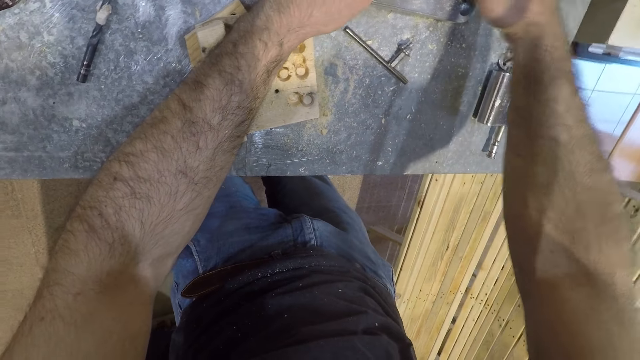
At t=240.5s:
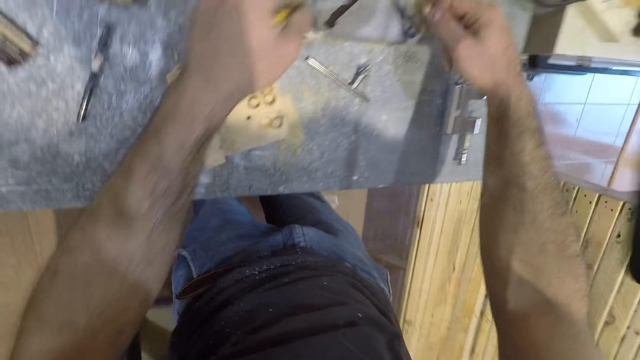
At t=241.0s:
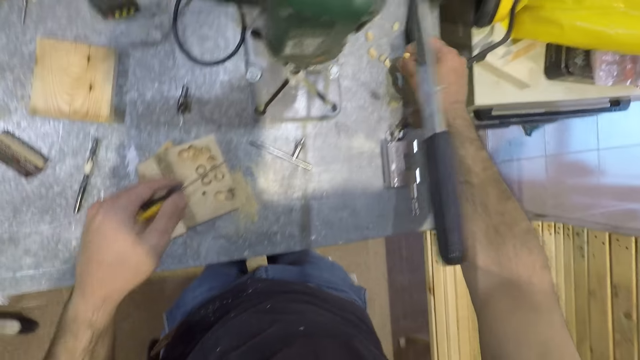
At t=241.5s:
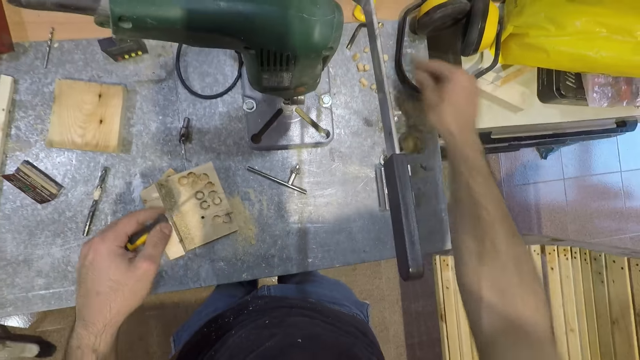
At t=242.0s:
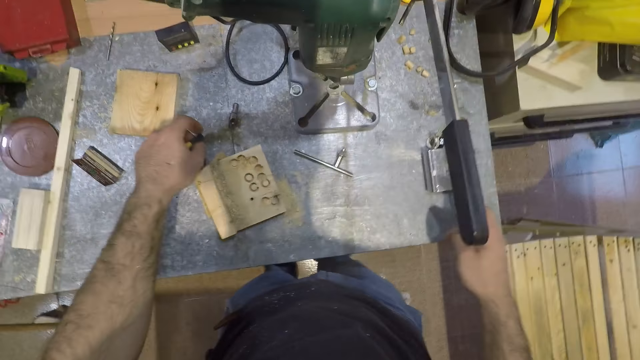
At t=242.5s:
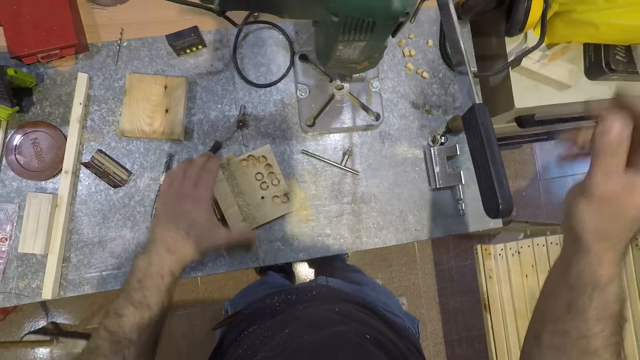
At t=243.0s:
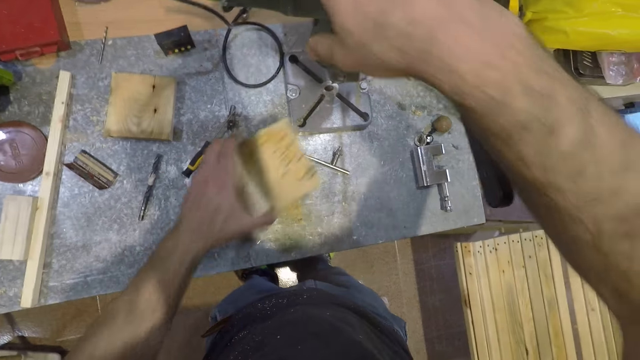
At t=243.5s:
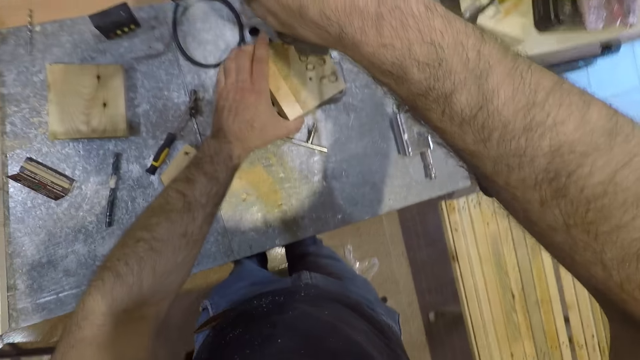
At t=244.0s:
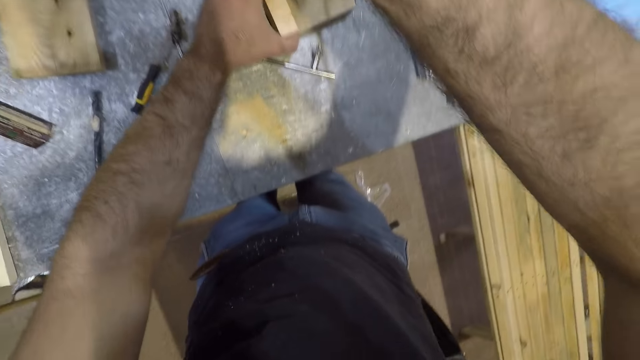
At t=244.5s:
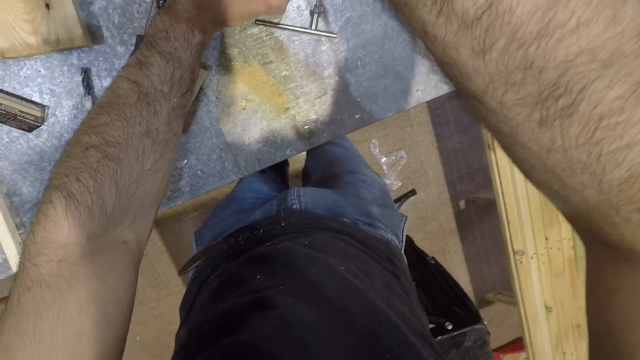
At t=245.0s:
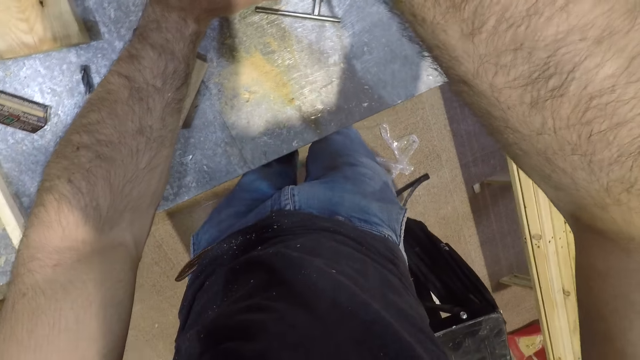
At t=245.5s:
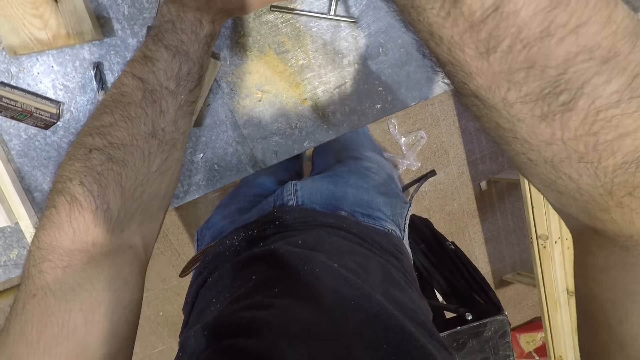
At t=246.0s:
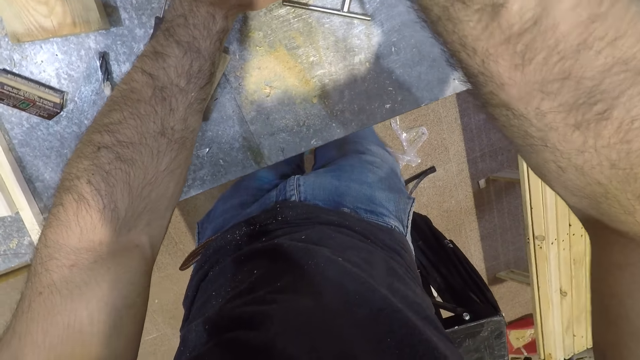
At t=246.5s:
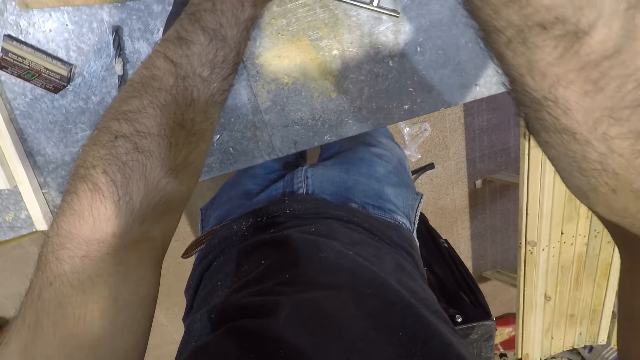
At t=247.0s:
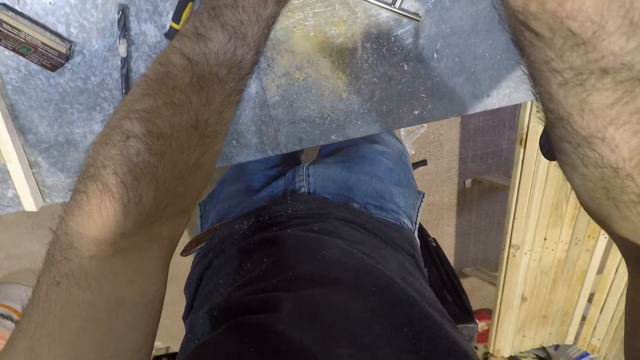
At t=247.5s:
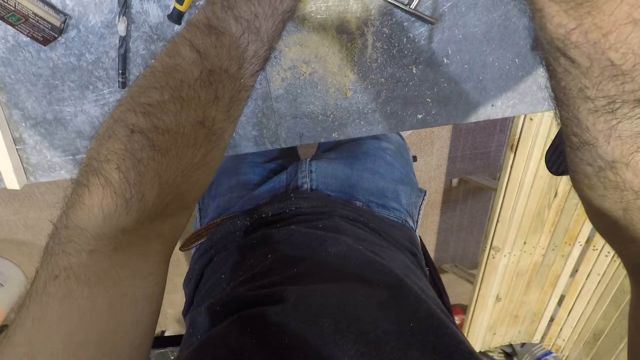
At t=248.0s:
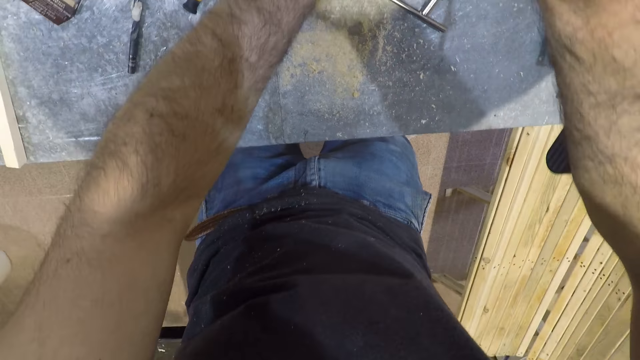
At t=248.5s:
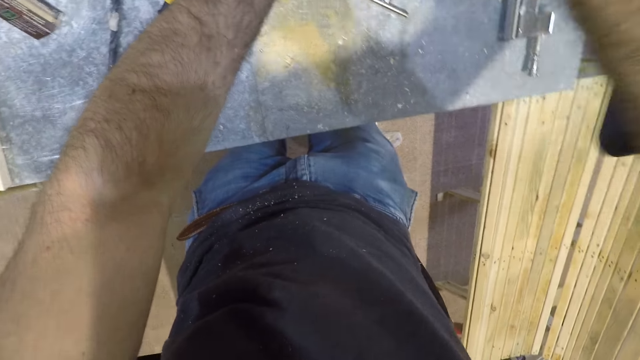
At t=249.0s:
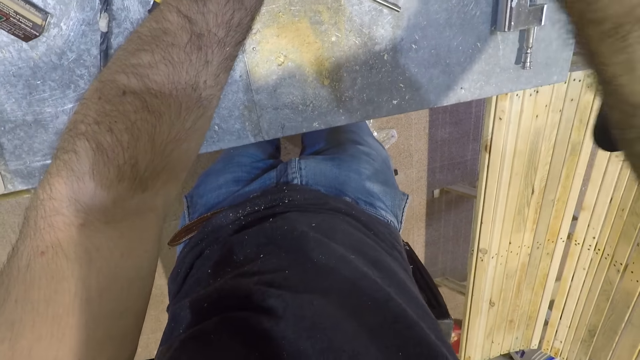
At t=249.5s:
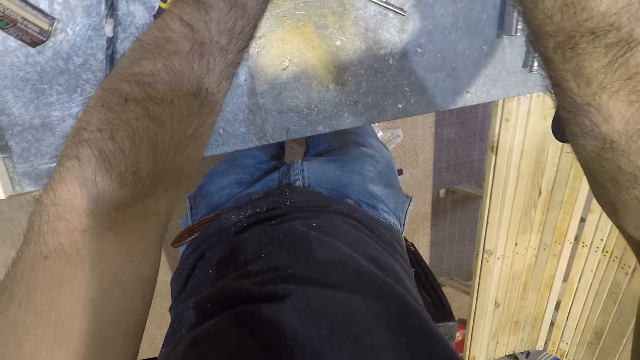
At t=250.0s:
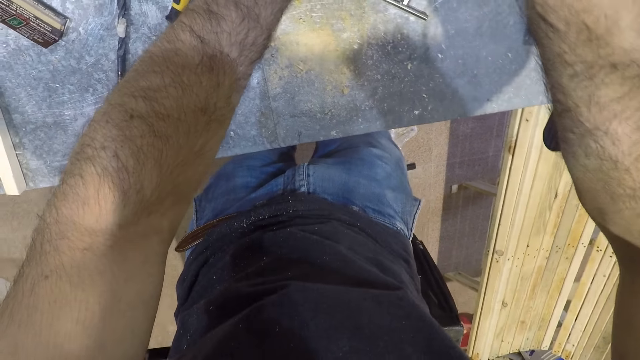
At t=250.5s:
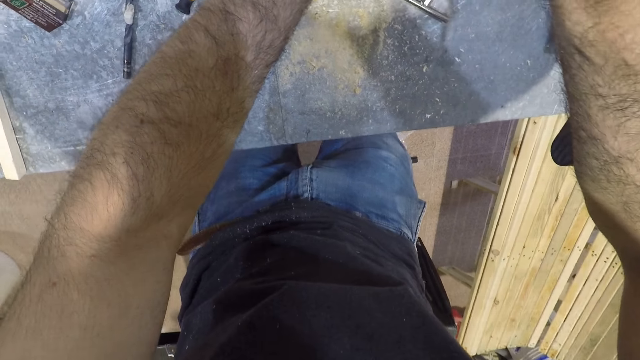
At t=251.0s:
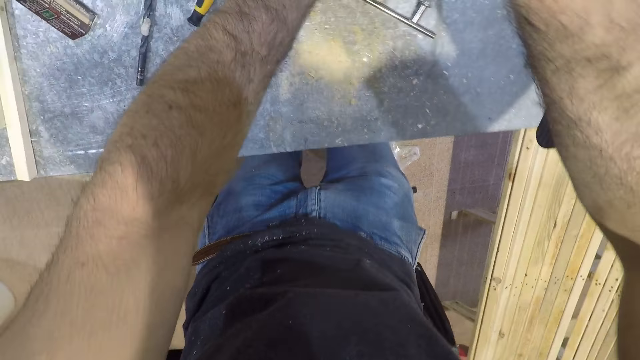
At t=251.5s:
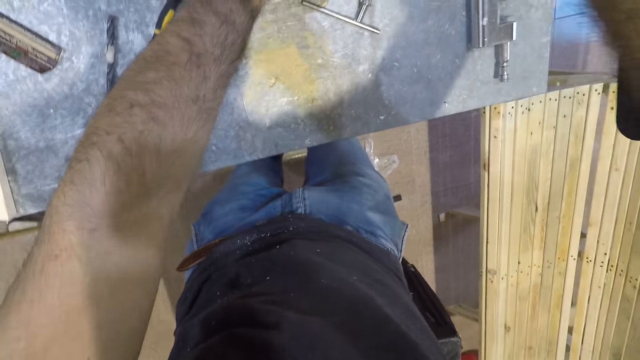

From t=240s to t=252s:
The camera wearer removes his right hand from the mortising machine. He removes the screwdriver from the mortising machine. He drops an unwanted part in his right hand on the table. He drops the screwdriver or spanner in his left hand on the table. He places his right hand on the mortising machine. He places the piece of wood under the mortising machine. He punches the piece of wood. He starts the mortising machine.

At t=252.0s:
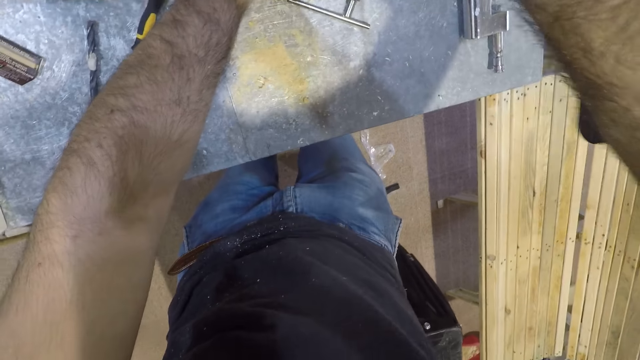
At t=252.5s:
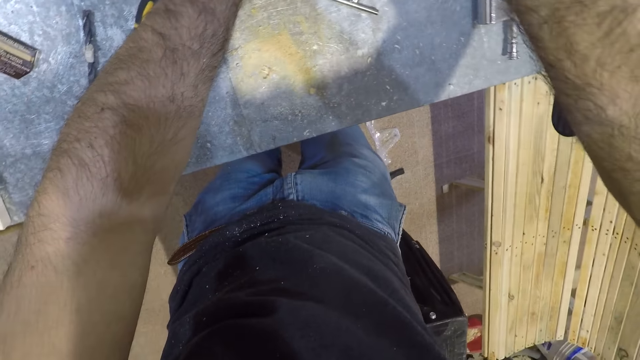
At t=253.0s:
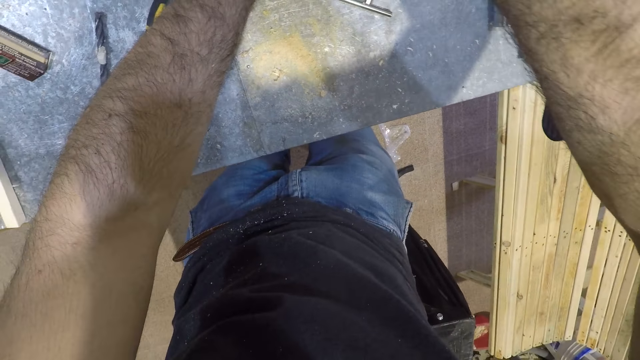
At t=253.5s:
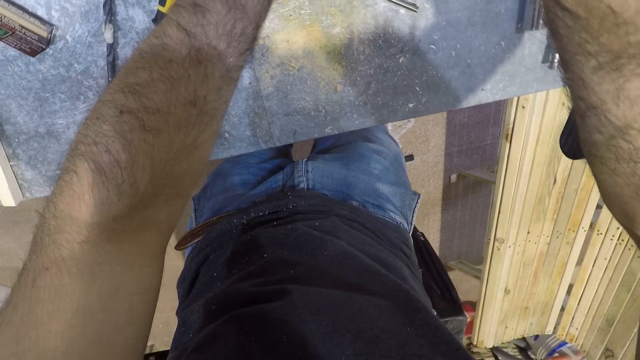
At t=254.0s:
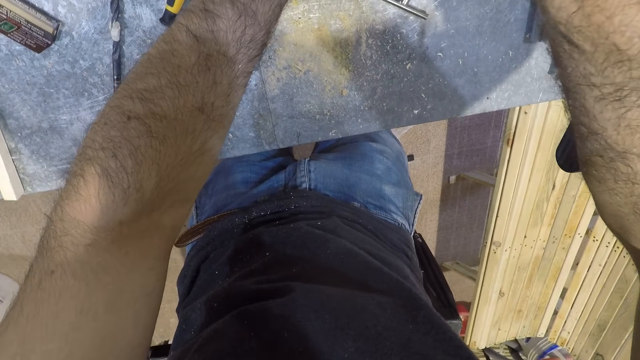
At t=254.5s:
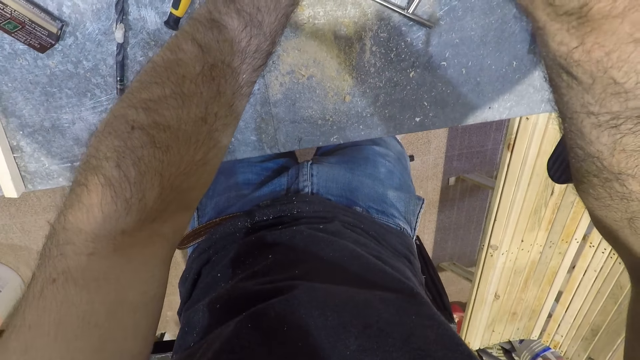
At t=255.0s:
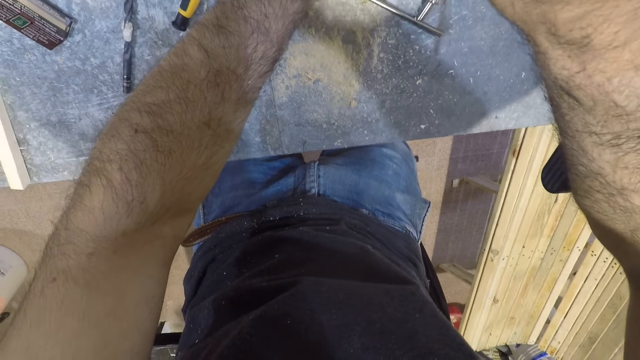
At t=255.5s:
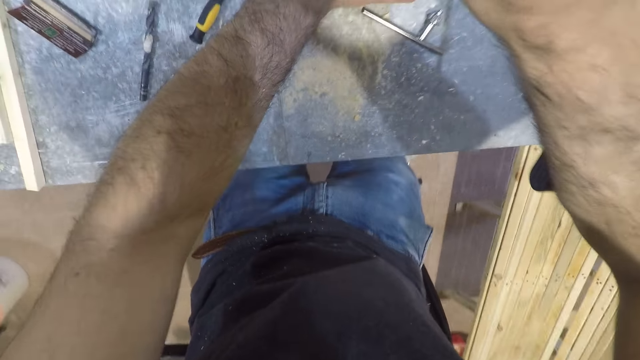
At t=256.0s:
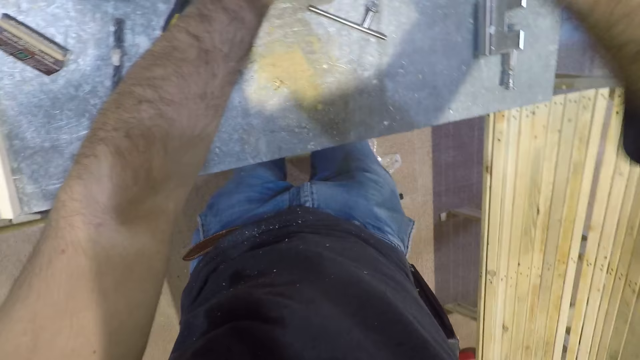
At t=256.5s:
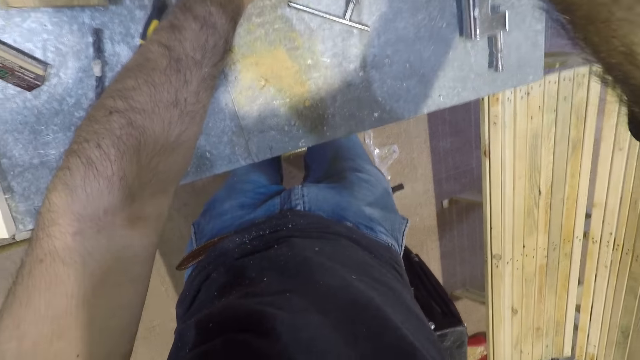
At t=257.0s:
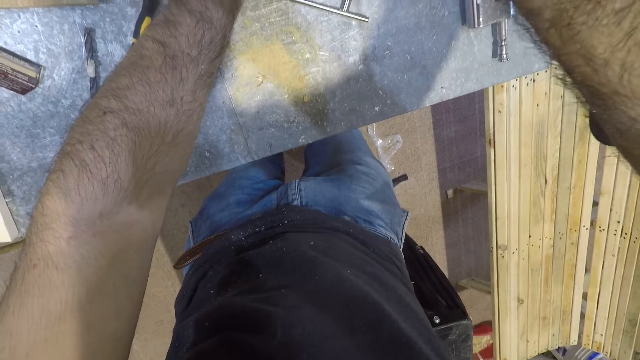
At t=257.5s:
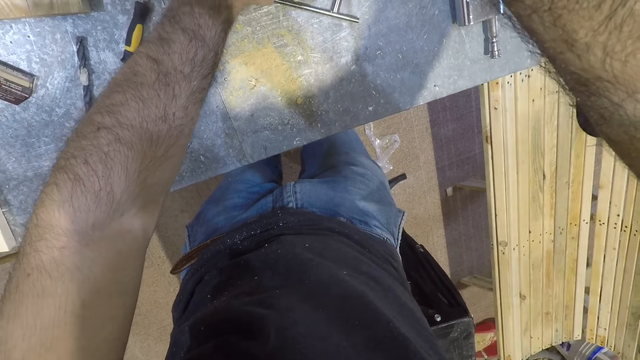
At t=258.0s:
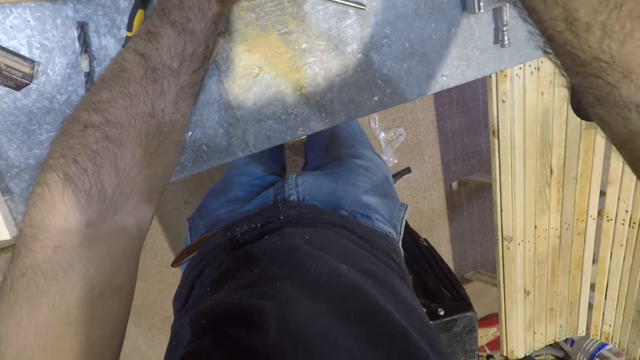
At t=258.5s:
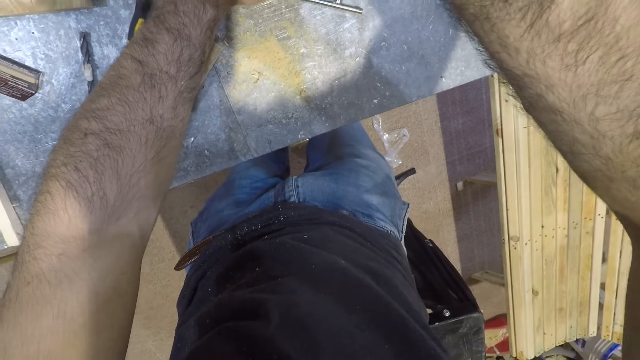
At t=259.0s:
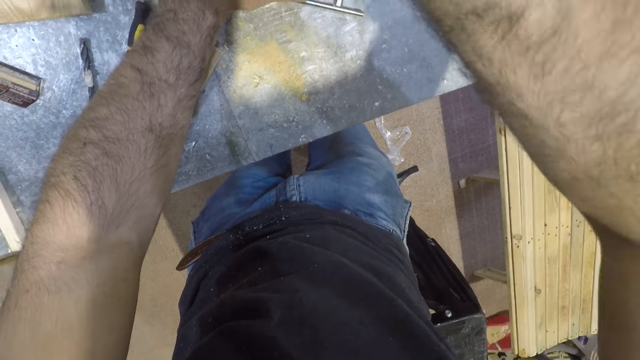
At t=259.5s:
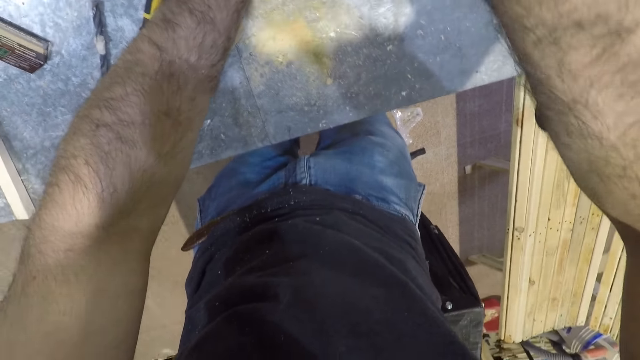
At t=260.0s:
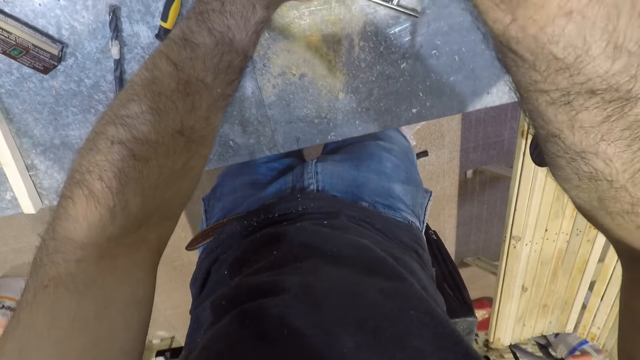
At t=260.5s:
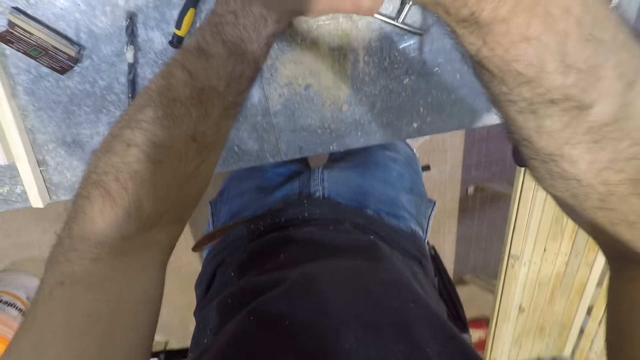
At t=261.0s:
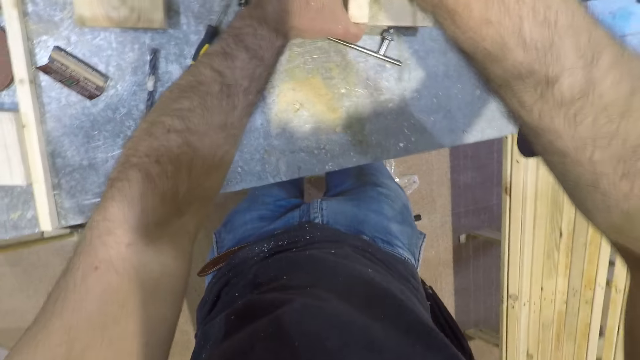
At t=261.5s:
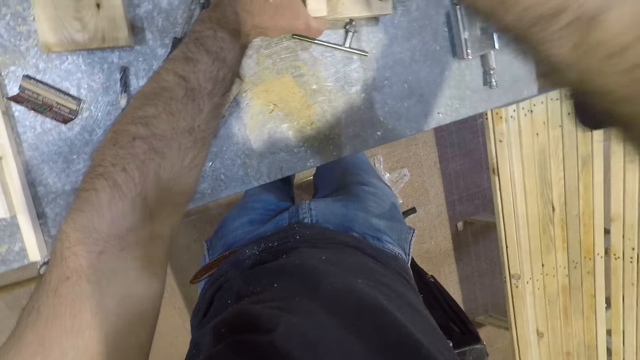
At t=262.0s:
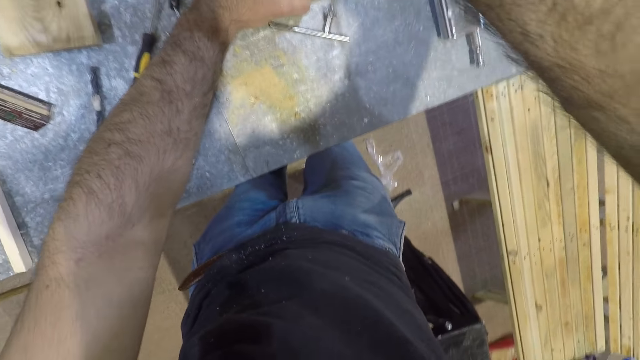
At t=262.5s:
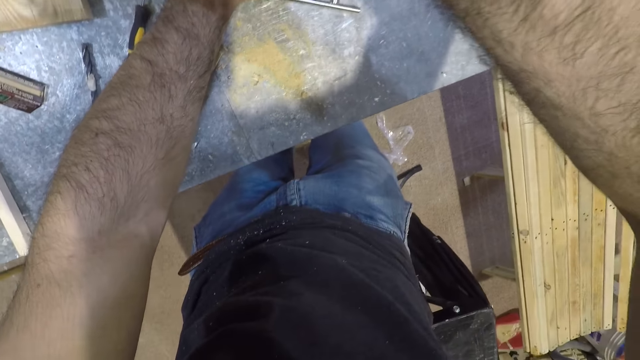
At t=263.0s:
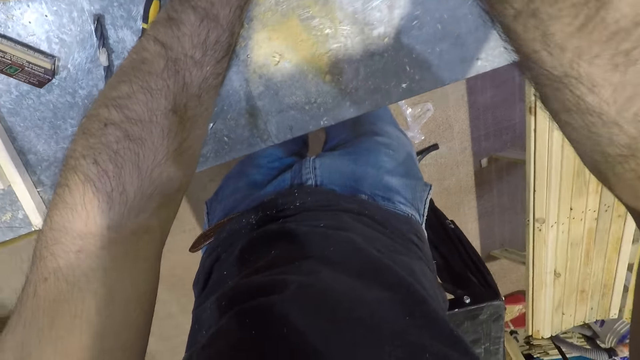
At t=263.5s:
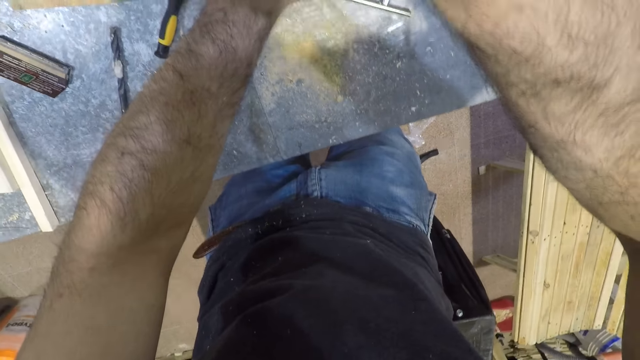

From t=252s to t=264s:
The camera wearer starts the mortising machine. They start the mortising machine again.
